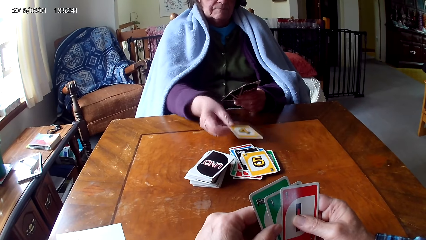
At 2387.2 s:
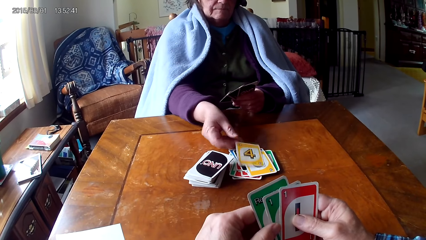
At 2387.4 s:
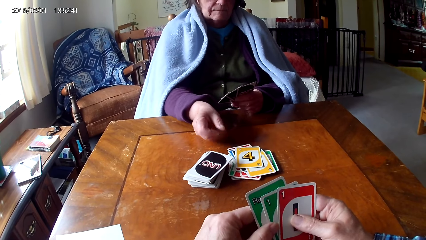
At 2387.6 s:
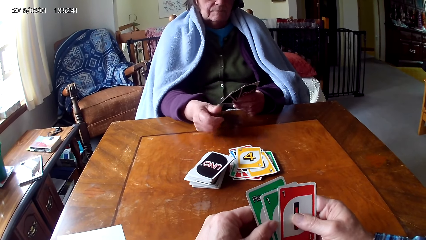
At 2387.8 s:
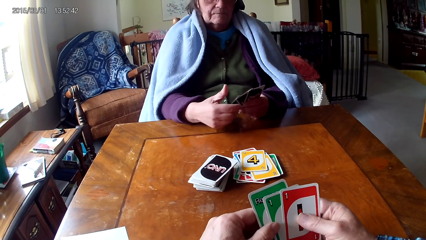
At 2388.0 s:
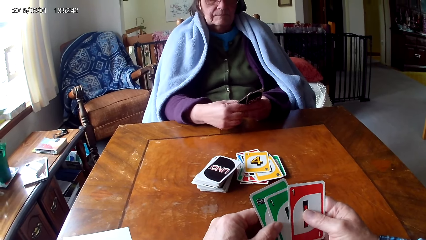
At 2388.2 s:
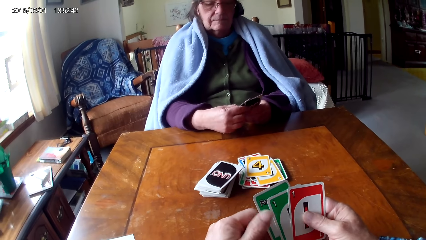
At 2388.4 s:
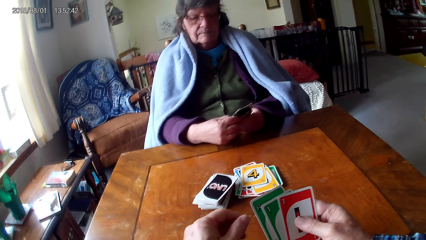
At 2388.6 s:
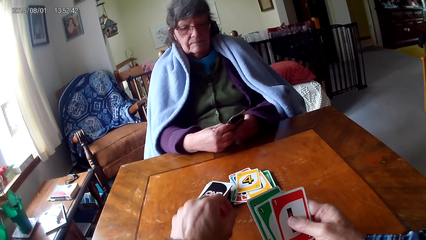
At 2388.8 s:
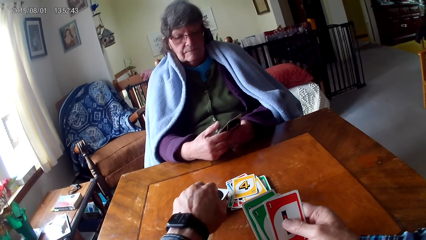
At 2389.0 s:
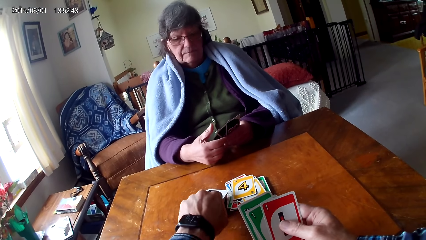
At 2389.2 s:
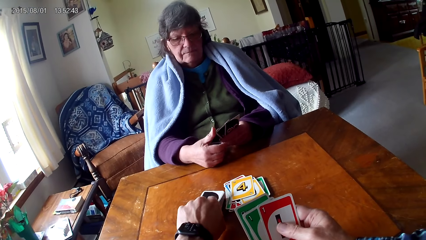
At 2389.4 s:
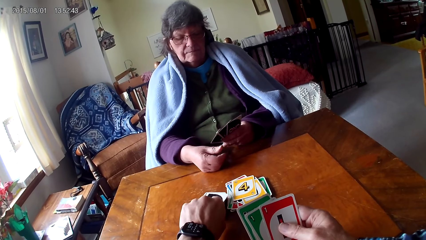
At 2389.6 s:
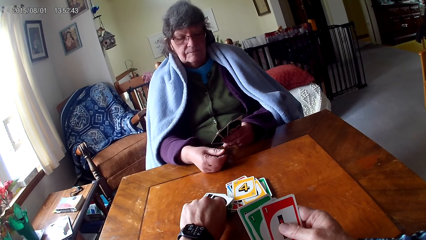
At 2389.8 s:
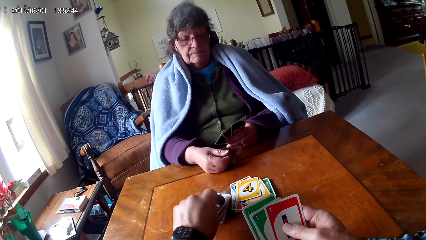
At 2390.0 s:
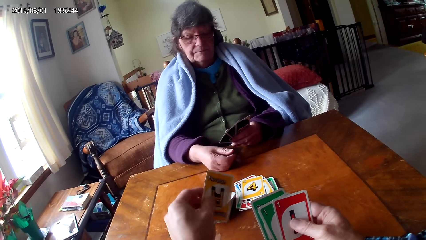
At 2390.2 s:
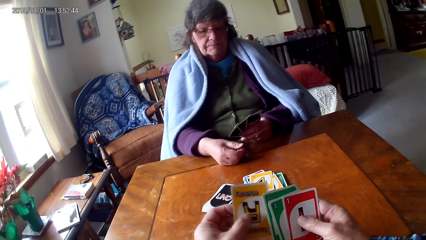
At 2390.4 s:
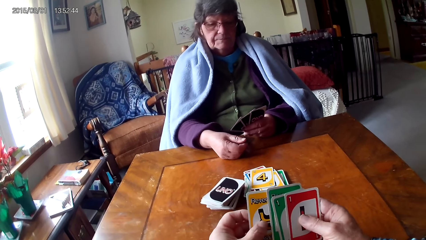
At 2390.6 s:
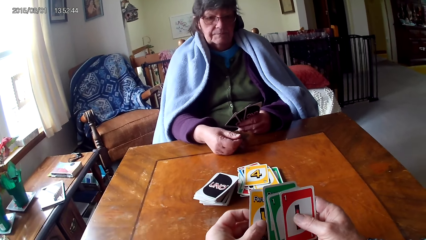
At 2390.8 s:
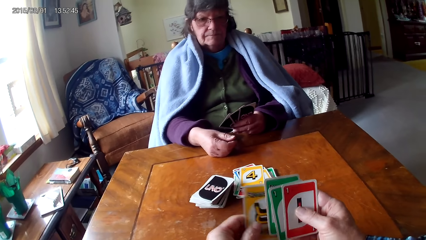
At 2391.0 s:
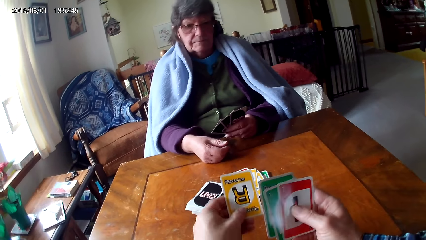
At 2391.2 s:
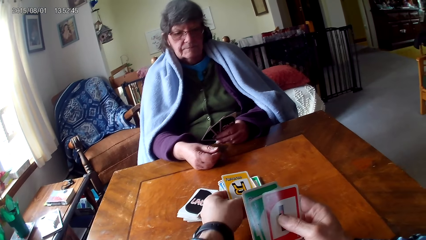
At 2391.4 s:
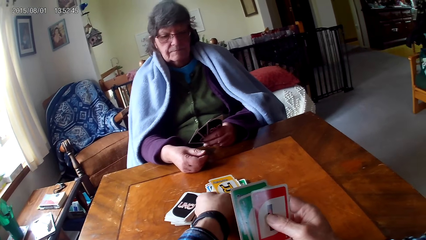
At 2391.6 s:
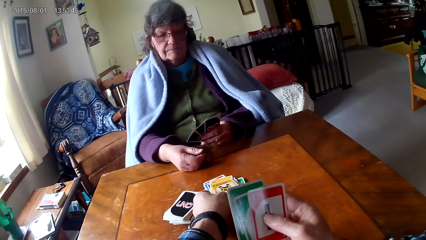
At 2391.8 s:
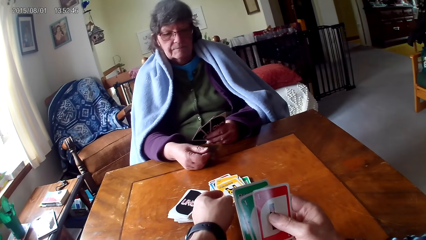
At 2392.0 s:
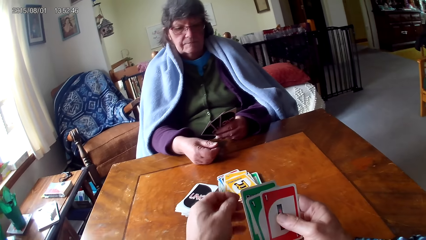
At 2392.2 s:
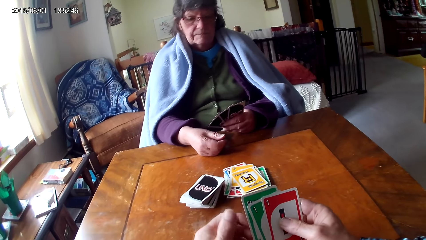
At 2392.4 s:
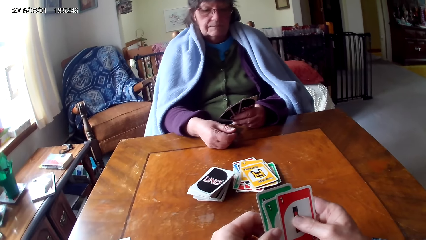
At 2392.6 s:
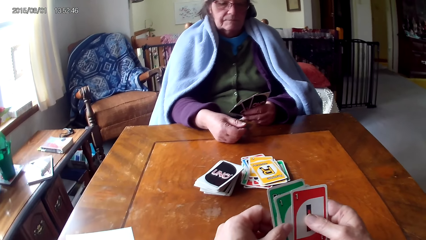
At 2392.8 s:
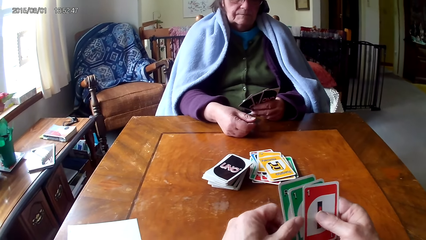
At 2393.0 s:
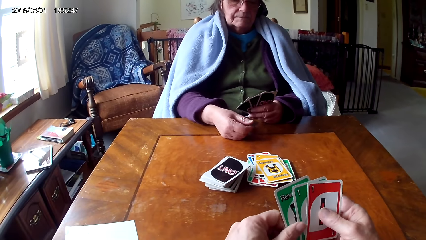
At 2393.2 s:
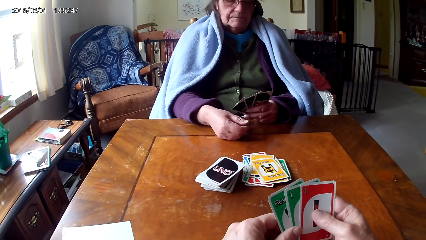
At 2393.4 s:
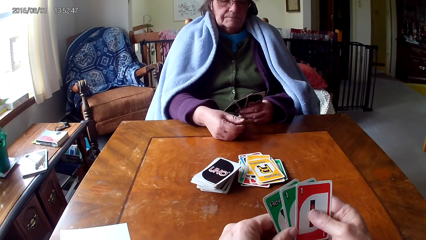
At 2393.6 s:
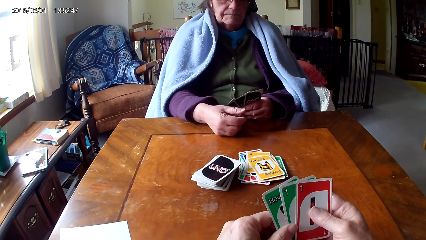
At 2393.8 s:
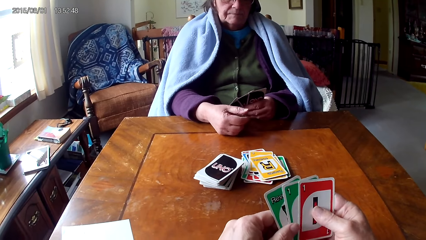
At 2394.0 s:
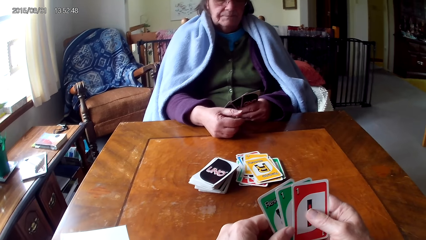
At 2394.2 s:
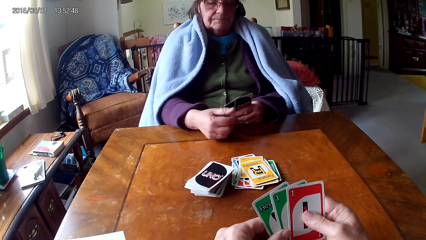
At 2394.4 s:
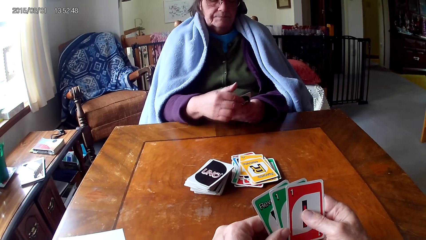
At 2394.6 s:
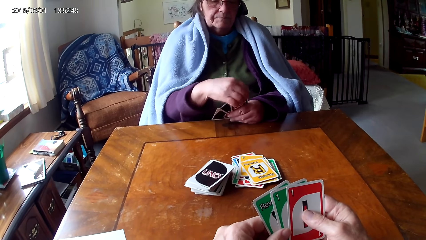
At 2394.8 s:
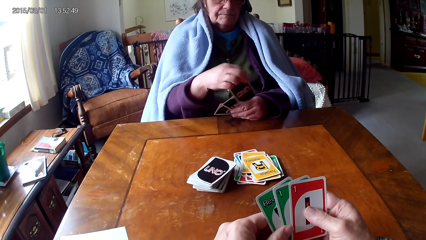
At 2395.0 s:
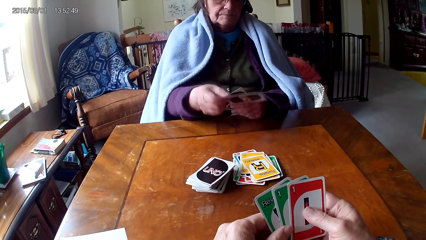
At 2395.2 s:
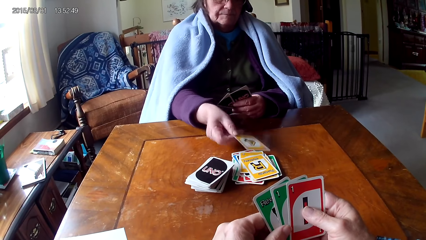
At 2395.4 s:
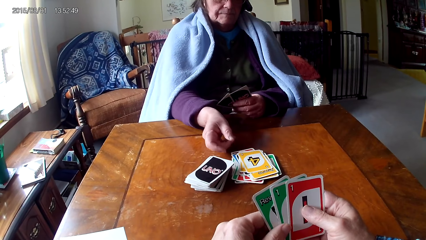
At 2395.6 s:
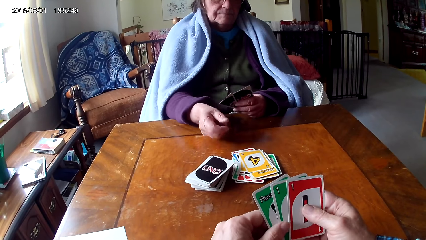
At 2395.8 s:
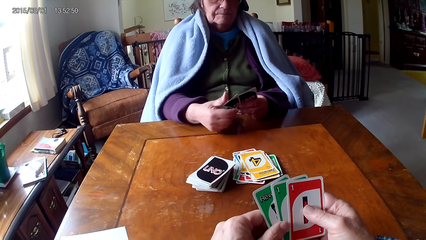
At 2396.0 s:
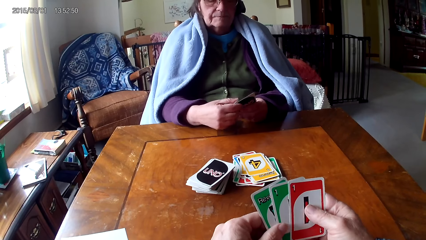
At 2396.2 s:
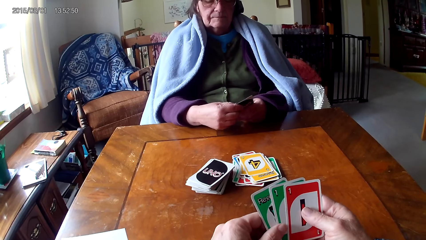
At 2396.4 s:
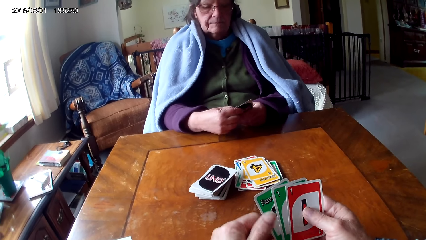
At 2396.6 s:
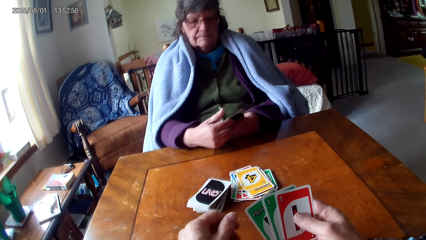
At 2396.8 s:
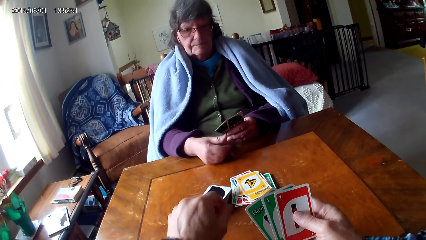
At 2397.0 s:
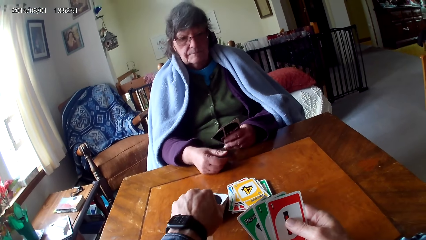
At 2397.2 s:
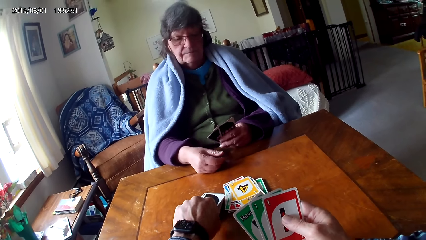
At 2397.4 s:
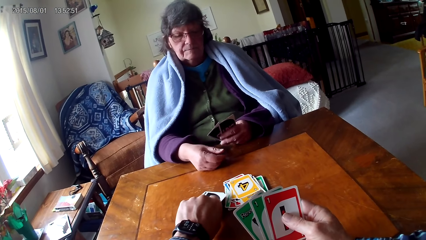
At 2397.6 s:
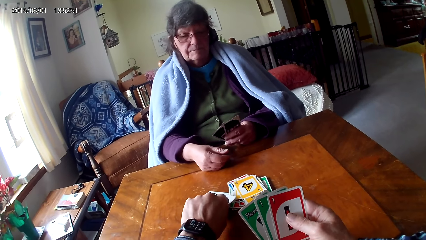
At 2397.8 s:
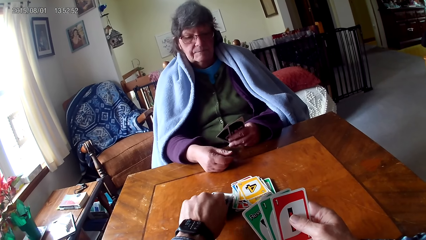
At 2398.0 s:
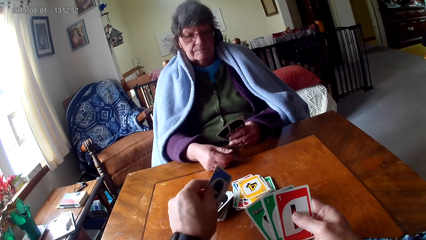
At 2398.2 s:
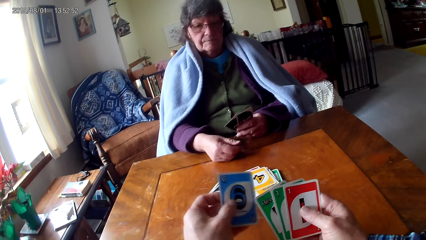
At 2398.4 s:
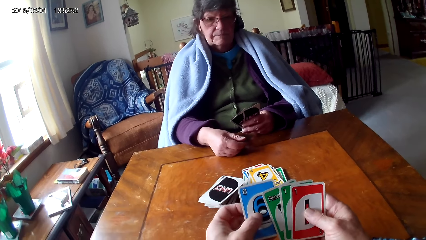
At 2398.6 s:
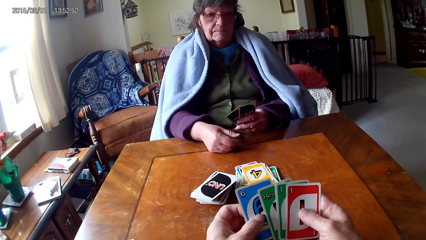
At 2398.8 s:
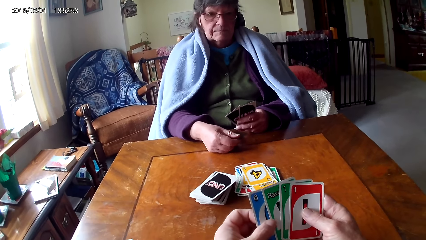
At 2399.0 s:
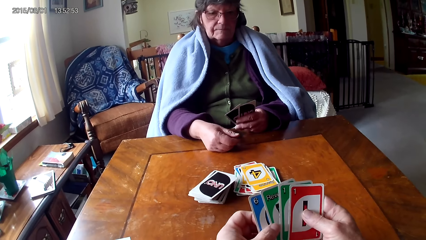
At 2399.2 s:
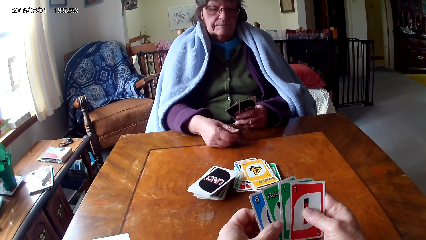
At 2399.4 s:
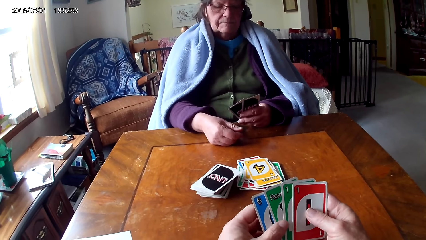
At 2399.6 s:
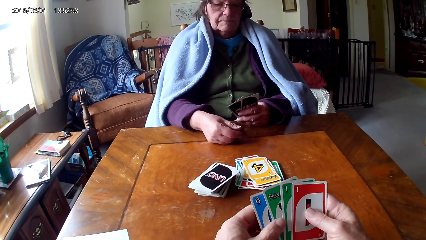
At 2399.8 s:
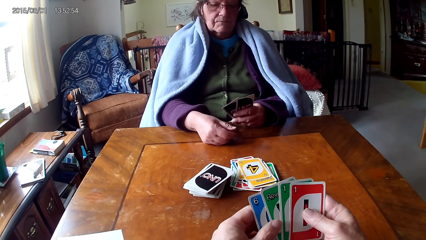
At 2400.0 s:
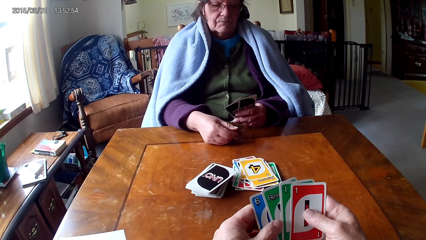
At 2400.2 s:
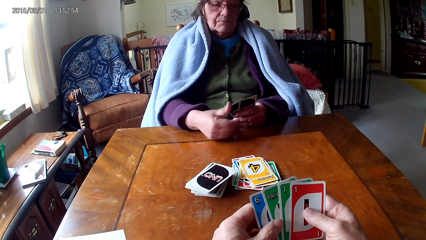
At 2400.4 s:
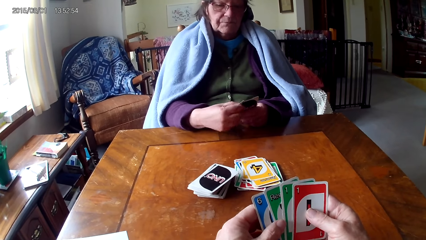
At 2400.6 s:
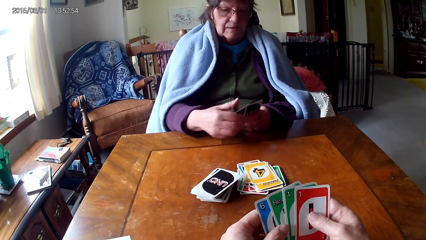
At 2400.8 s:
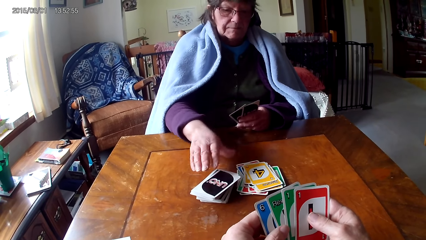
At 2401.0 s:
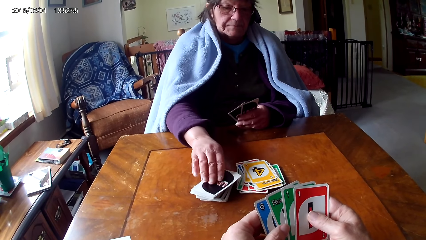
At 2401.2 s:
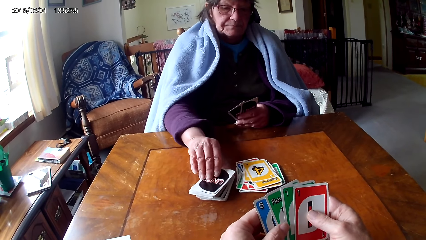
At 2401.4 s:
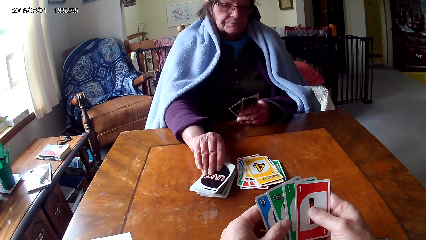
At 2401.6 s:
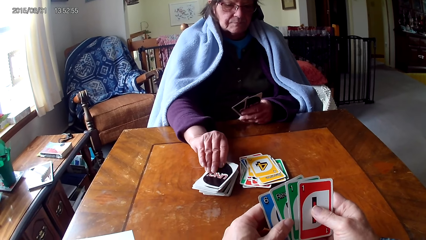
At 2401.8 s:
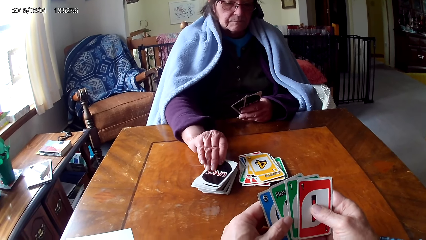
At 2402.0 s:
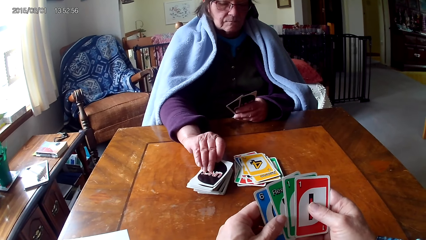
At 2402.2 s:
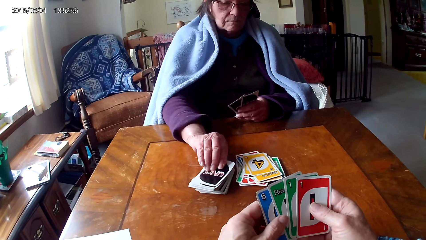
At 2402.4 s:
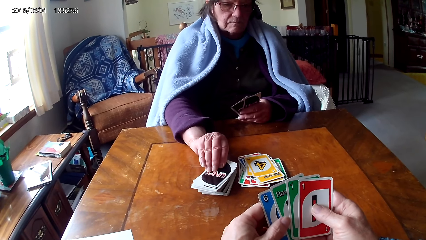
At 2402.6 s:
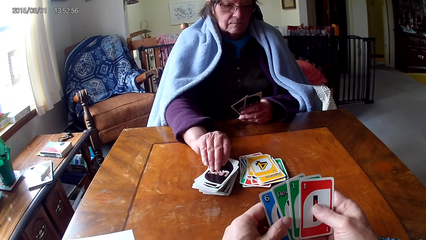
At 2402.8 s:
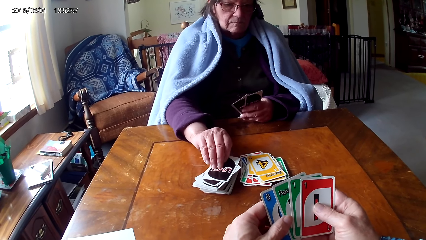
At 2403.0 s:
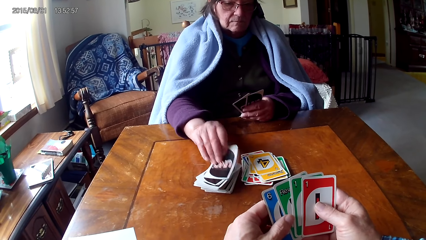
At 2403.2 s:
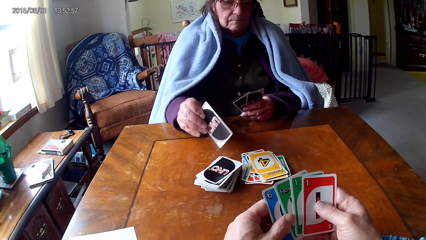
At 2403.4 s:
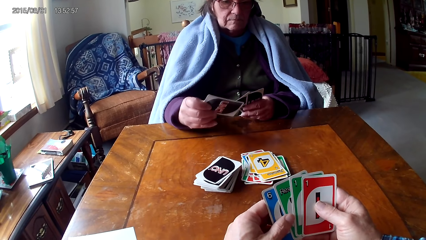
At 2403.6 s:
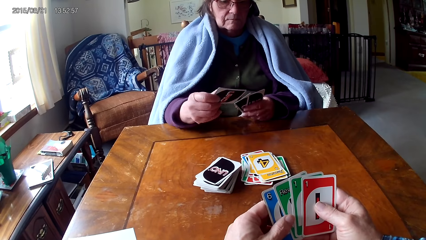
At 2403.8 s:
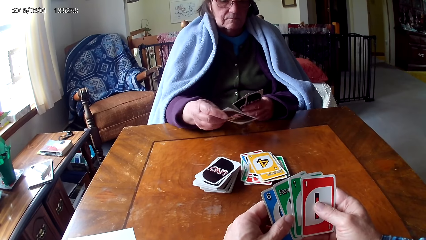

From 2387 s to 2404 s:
The woman puts down a card. The camera wearer picks up a card on a table. They put down the card. The woman picks a card on the other hand. She puts down the card. The camera wearer picks up a card on the table. They hold cards with hands. The woman picks up a card on the table.
